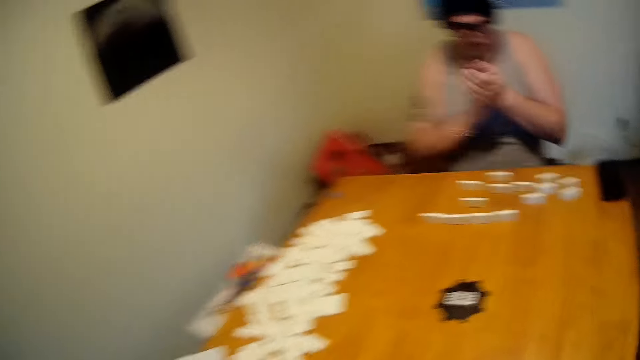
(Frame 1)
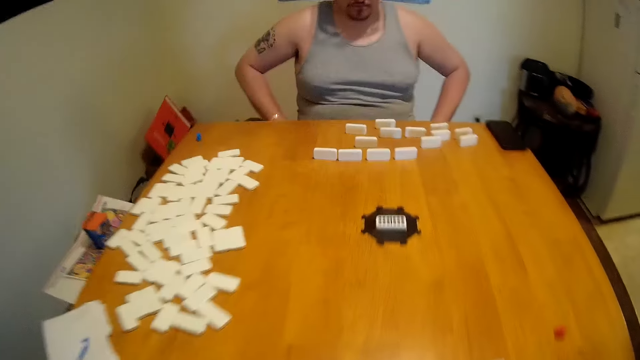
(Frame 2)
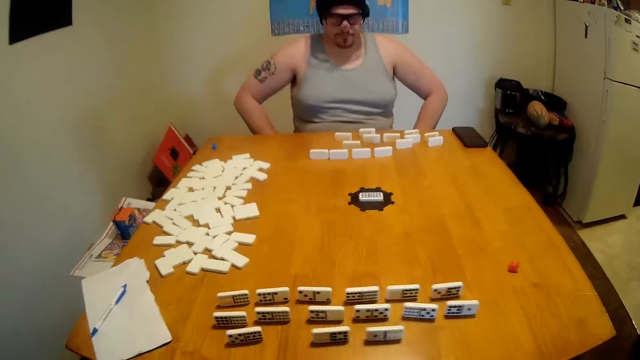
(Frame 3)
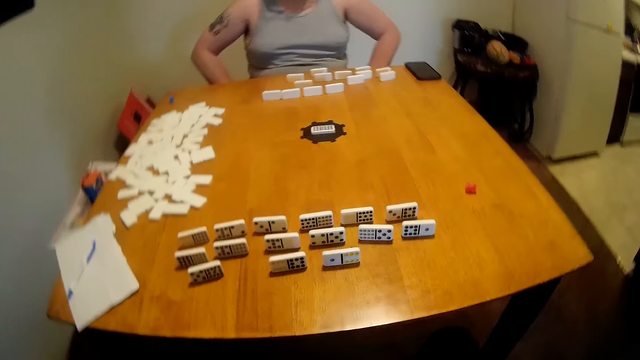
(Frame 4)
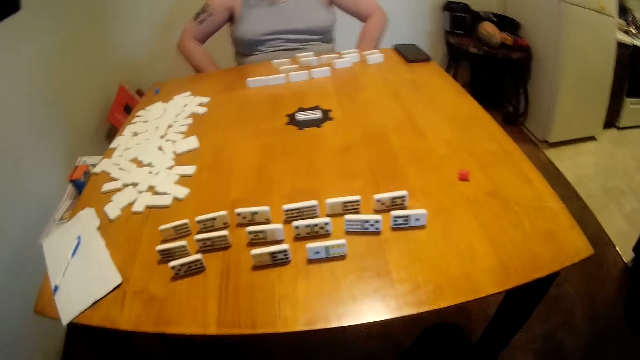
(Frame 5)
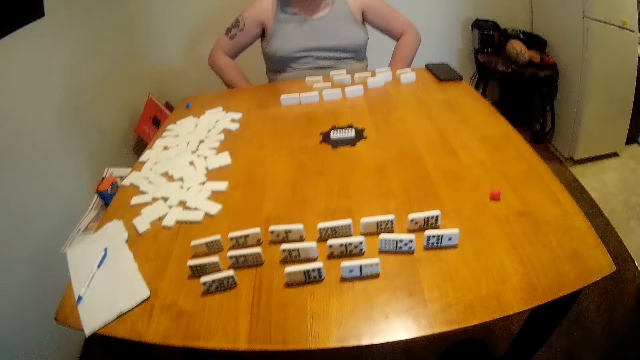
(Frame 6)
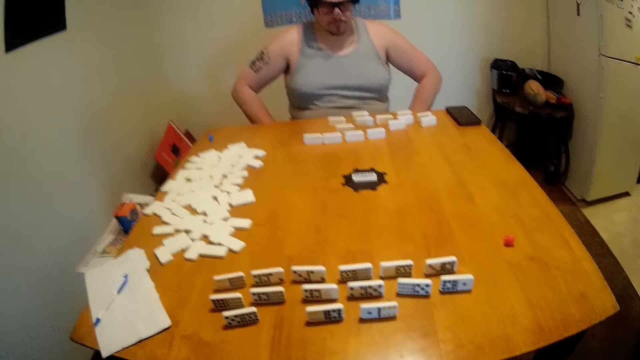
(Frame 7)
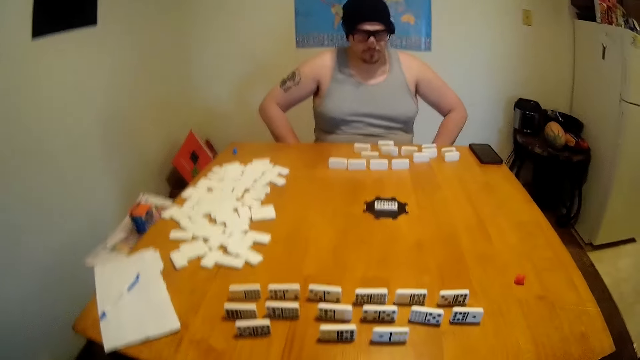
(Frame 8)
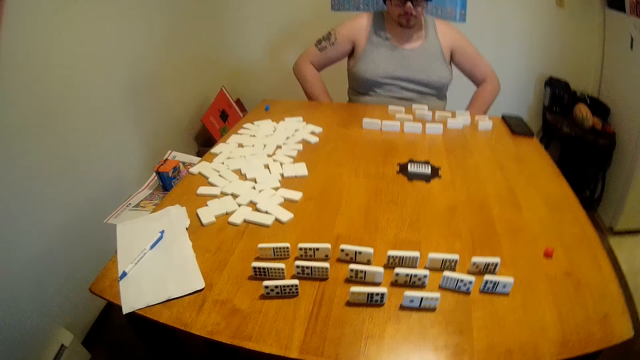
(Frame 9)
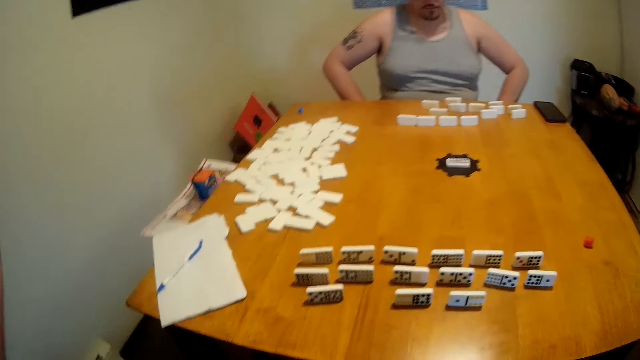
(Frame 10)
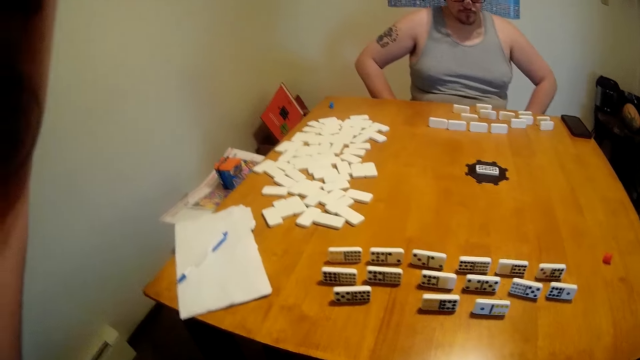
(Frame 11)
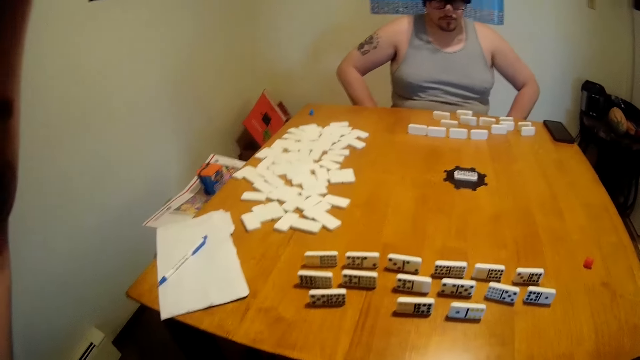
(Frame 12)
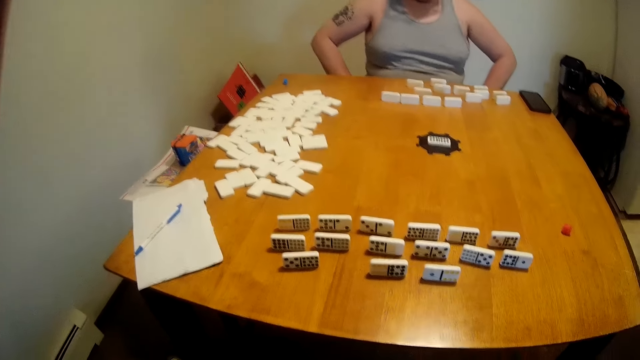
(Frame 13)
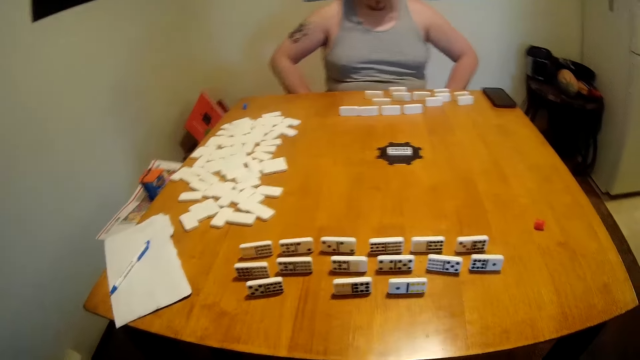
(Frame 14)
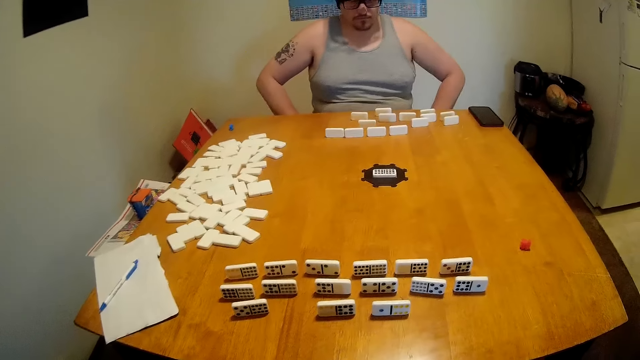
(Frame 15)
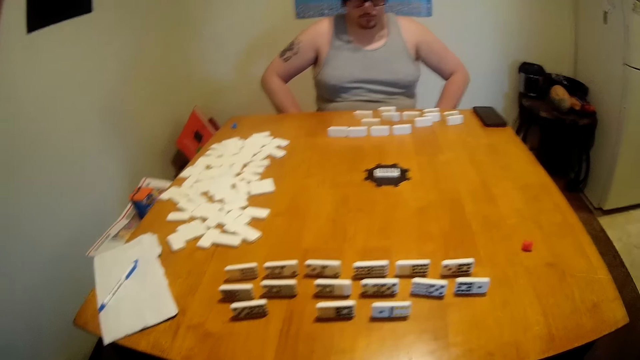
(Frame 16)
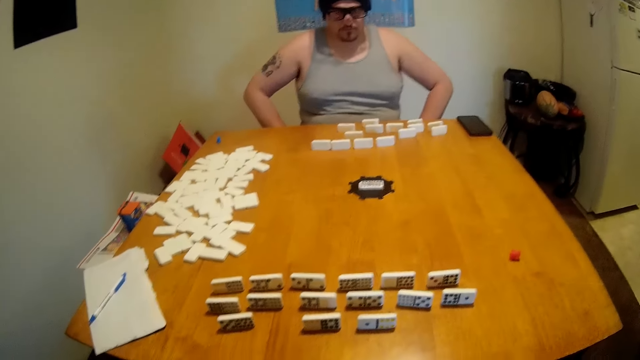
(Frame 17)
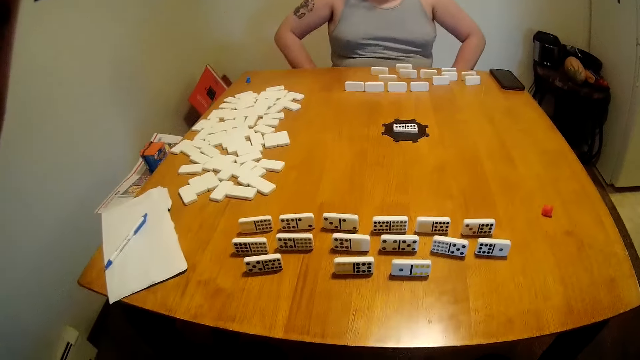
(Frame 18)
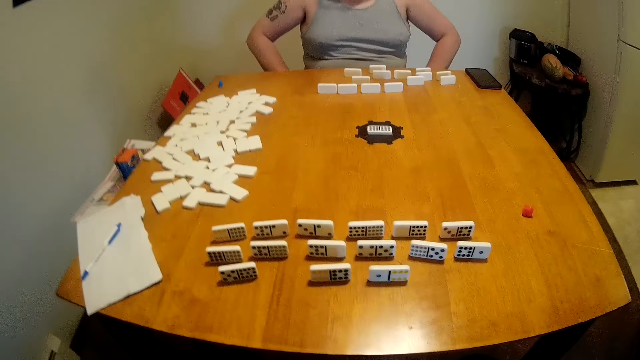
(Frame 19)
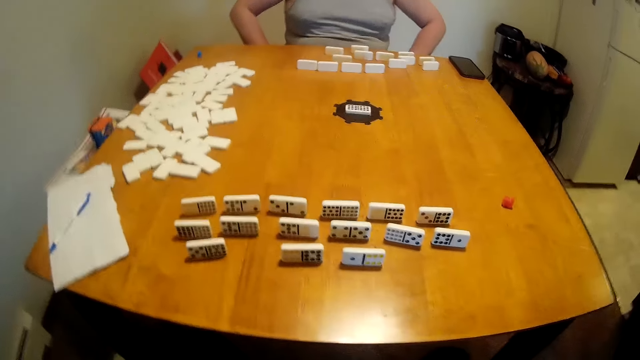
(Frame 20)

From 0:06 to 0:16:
A man claps. The man looks around the table. The camera wearer looks around the table. The man looks around the table. The camera wearer holds something. The man looks around the table.

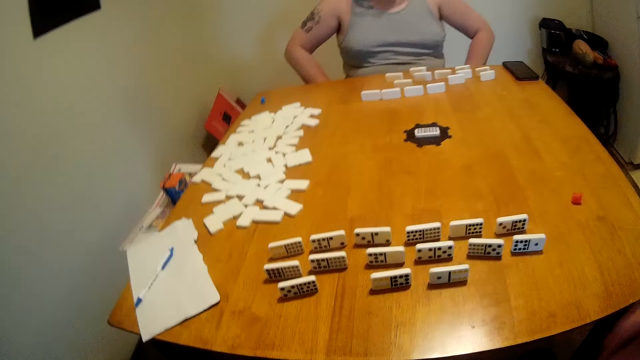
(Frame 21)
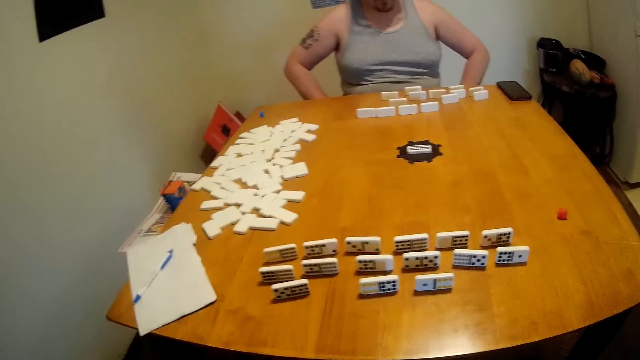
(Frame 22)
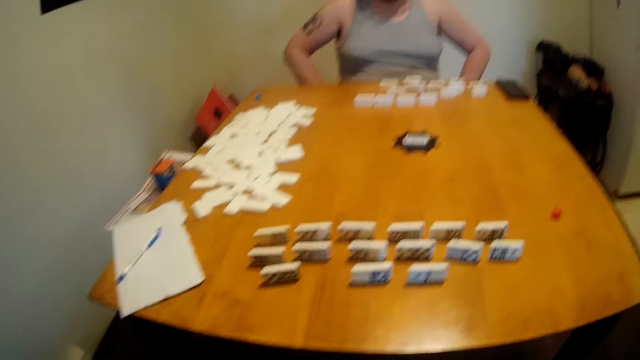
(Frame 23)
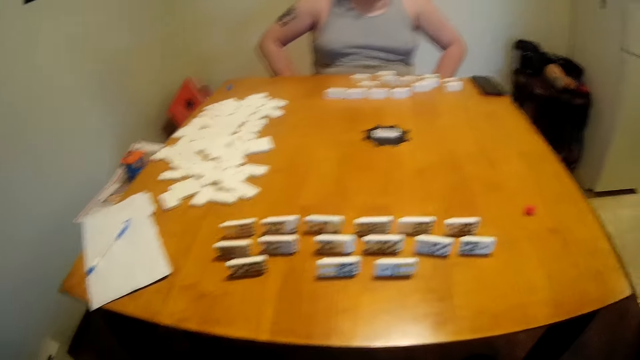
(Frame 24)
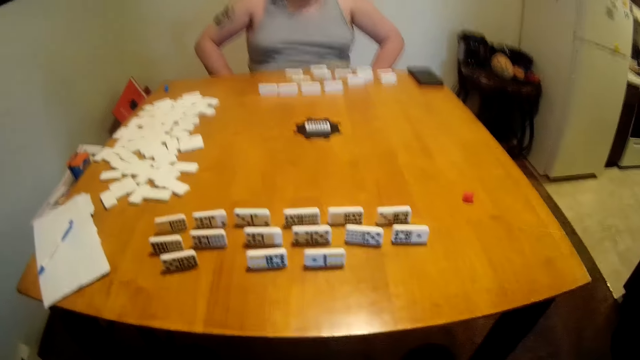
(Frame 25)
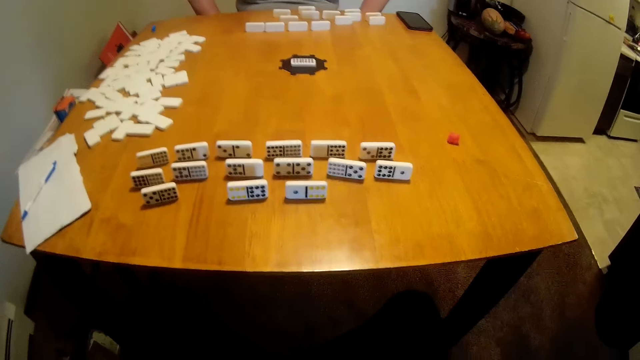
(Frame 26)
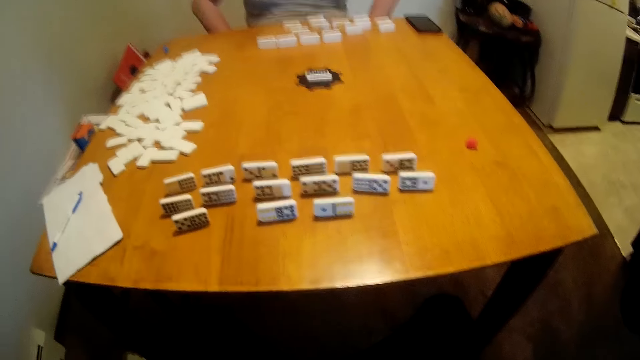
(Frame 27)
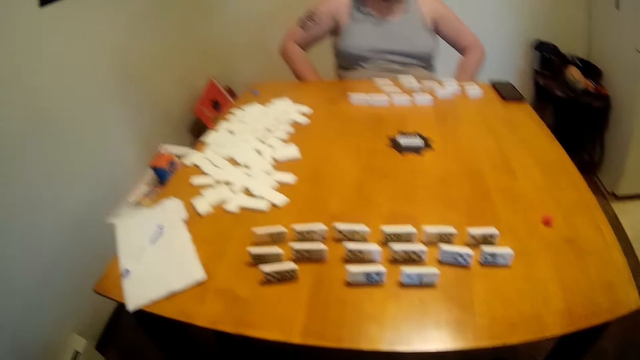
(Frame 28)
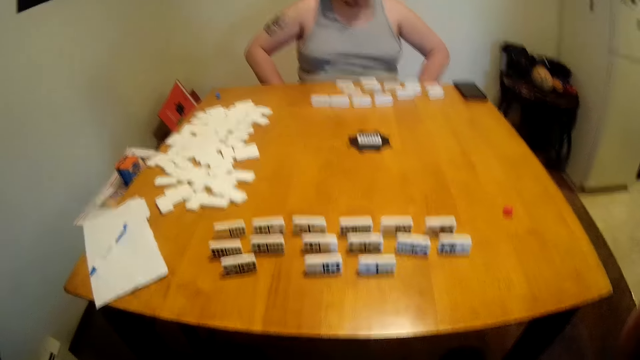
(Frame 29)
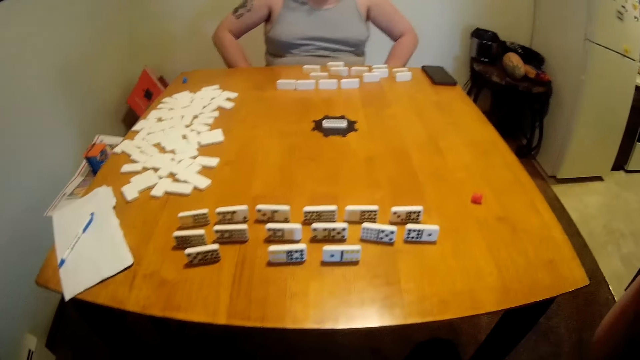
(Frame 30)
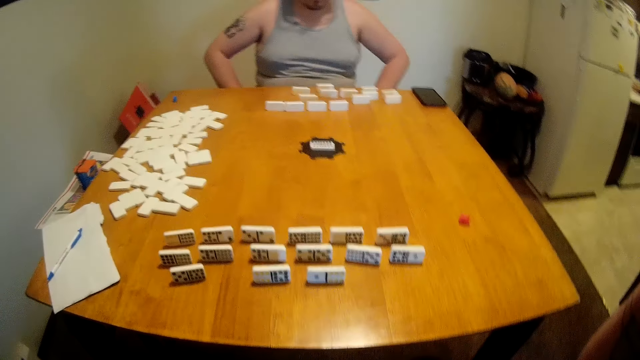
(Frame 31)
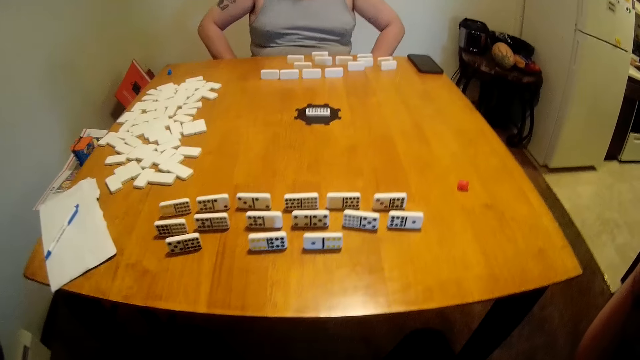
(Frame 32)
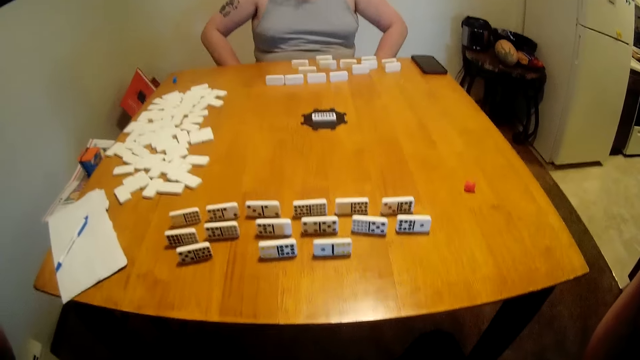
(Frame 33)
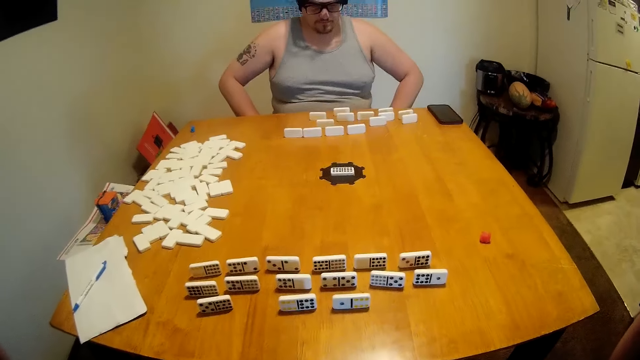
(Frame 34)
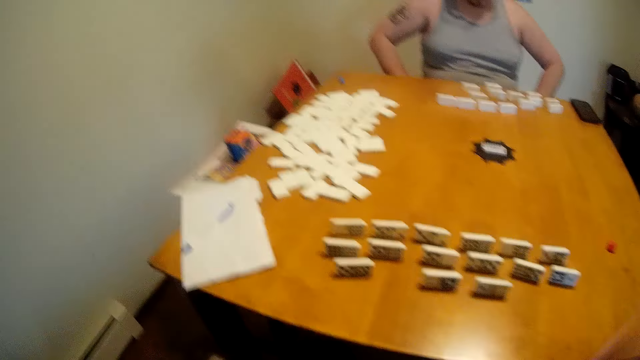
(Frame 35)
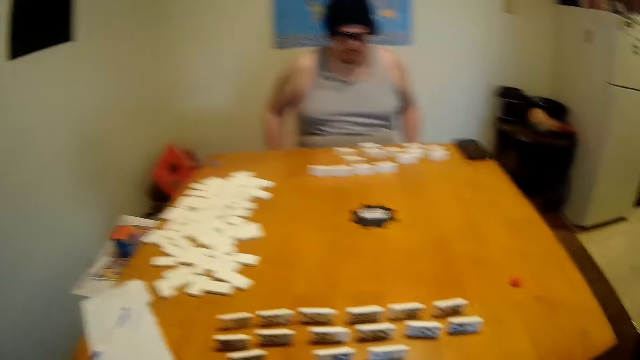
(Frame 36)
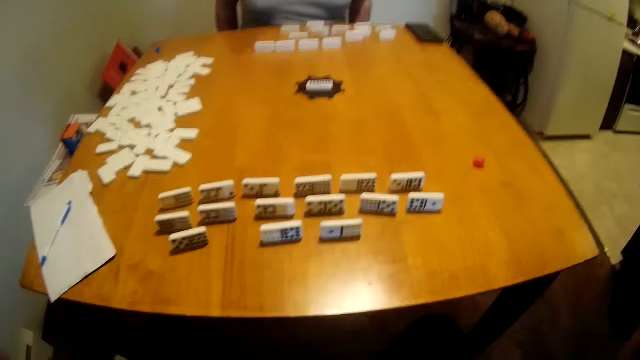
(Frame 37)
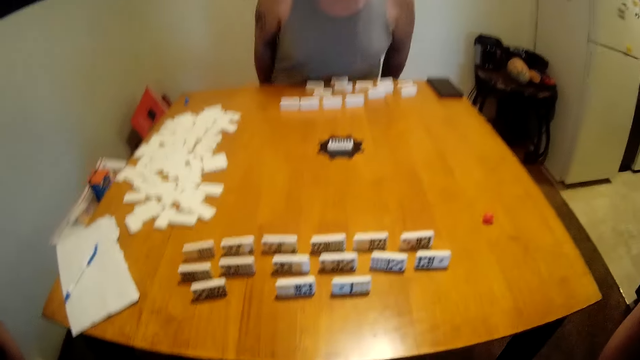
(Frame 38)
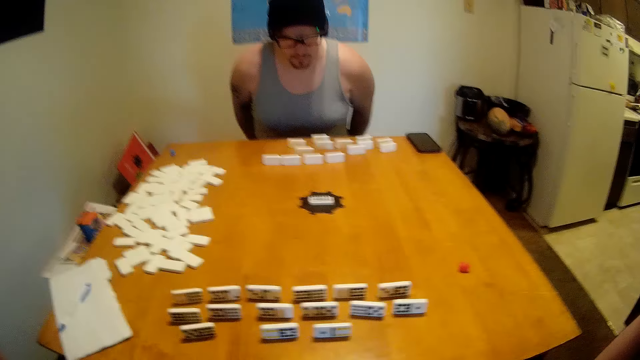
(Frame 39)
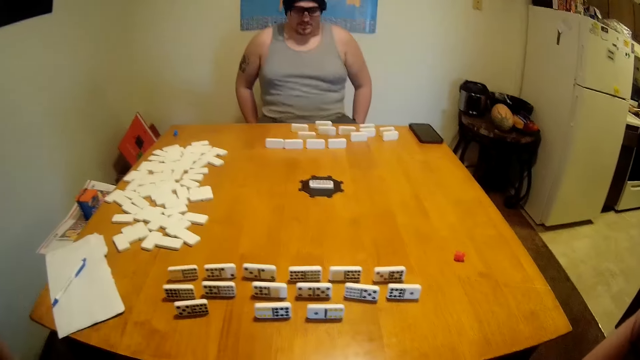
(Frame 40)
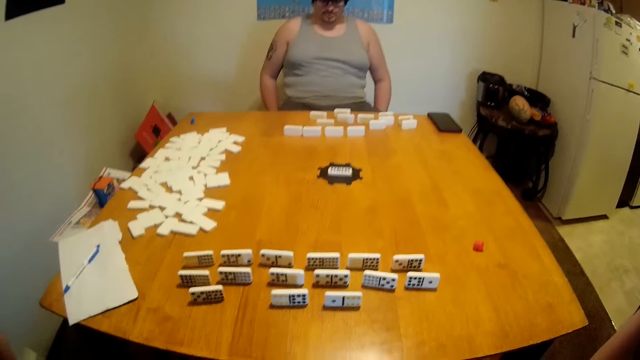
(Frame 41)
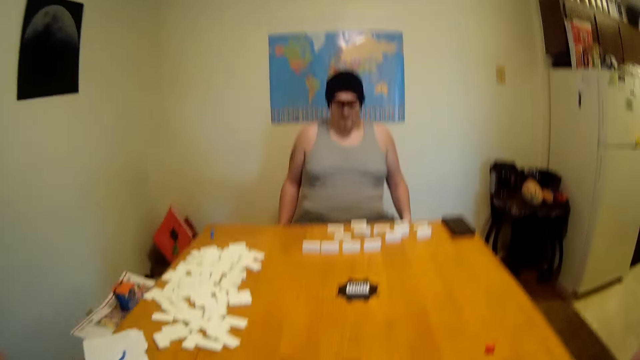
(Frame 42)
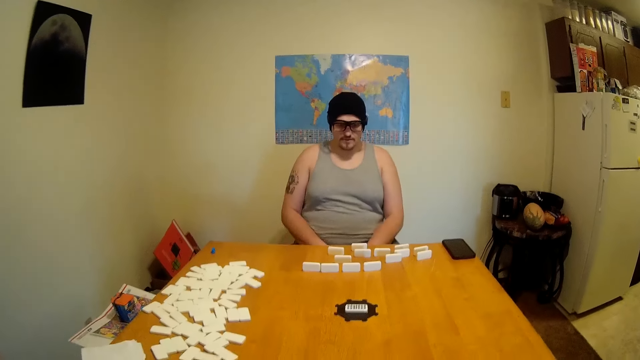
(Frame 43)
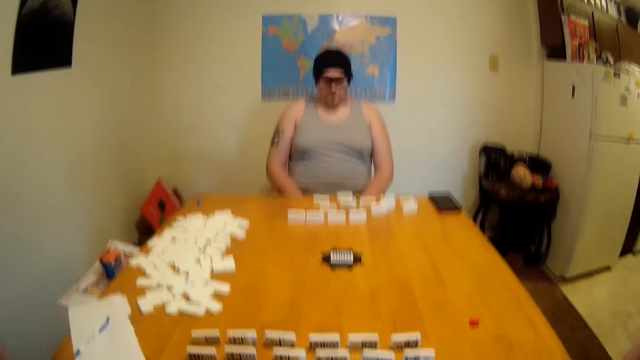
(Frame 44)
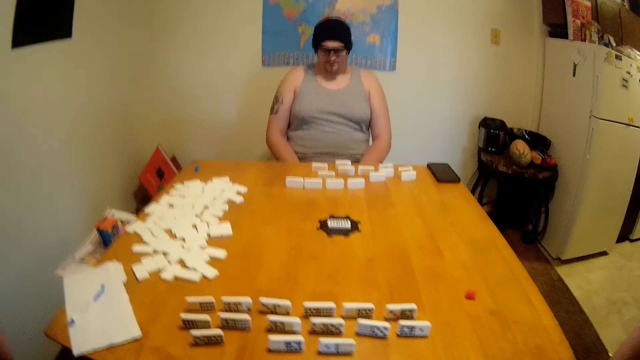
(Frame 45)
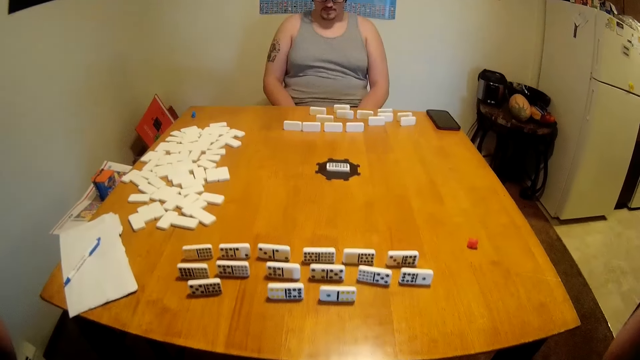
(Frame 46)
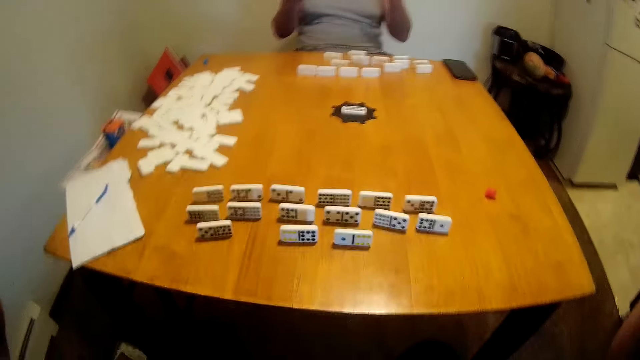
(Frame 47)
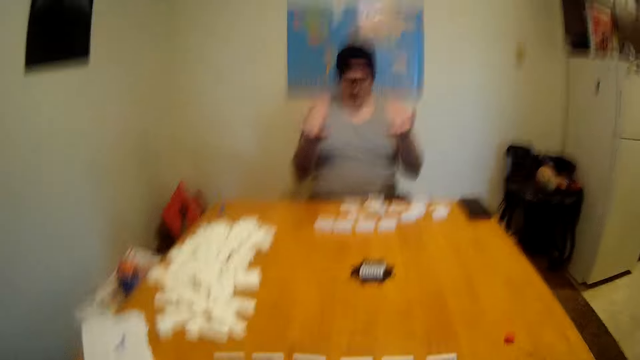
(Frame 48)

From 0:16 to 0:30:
The camera wearer looks around the table. They hold something. A man looks around the table. The camera wearer holds the camera. The man looks around the table, moves the chair, sits on the chair and looks around the table. The camera wearer holds the camera. They look around the table. They converse with the man.
